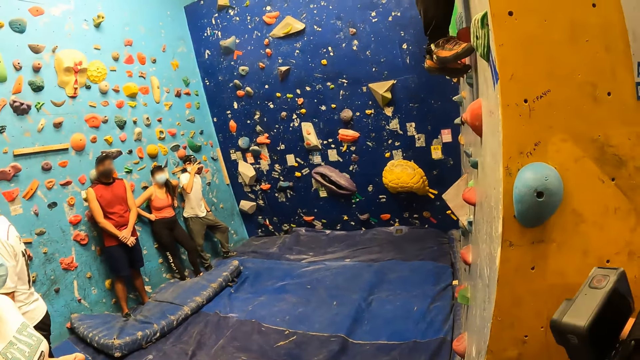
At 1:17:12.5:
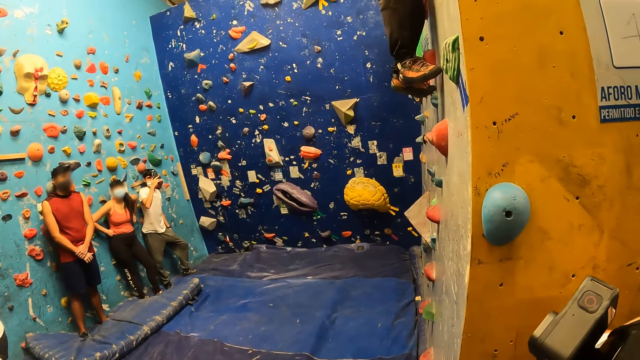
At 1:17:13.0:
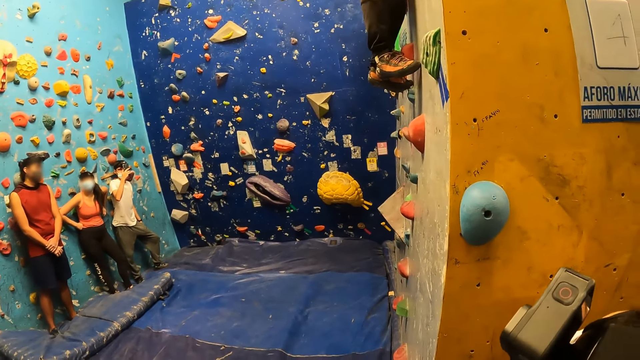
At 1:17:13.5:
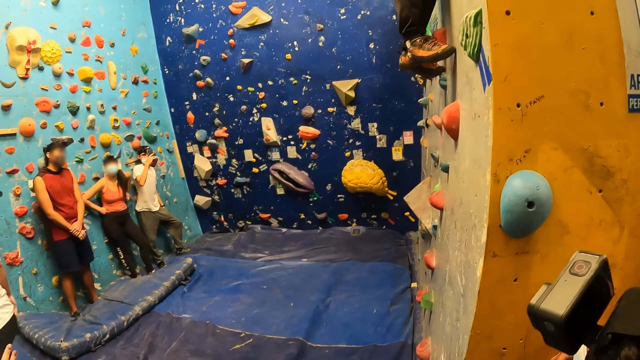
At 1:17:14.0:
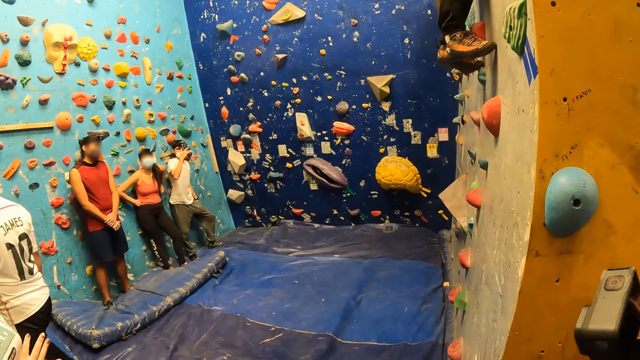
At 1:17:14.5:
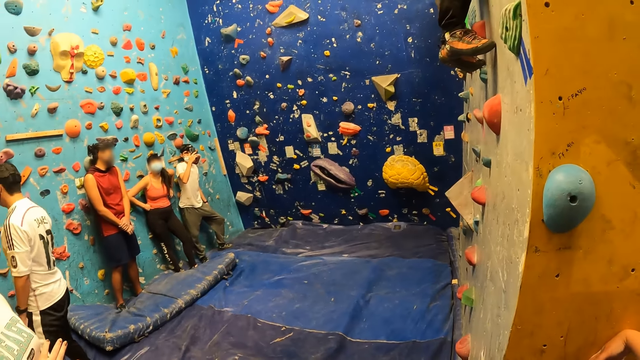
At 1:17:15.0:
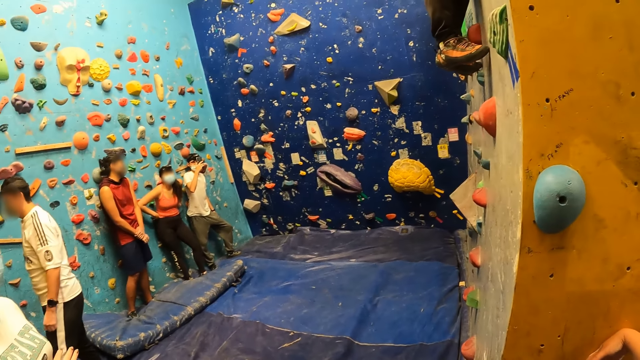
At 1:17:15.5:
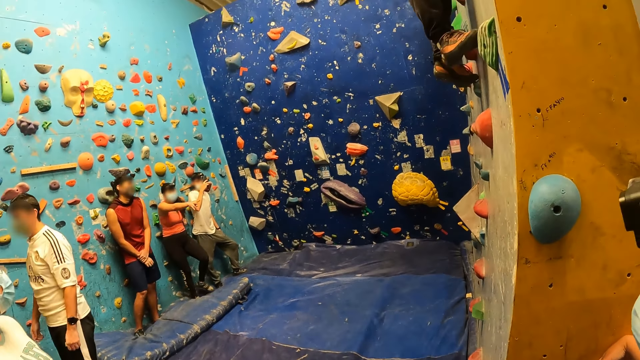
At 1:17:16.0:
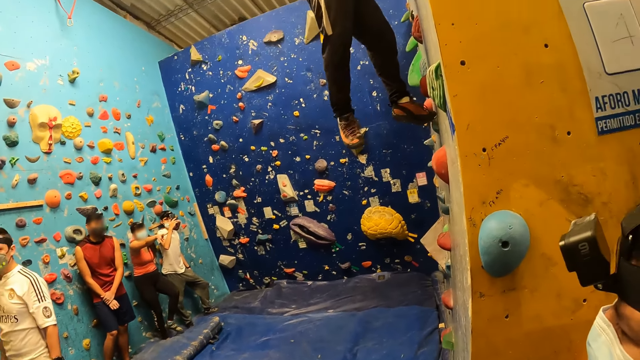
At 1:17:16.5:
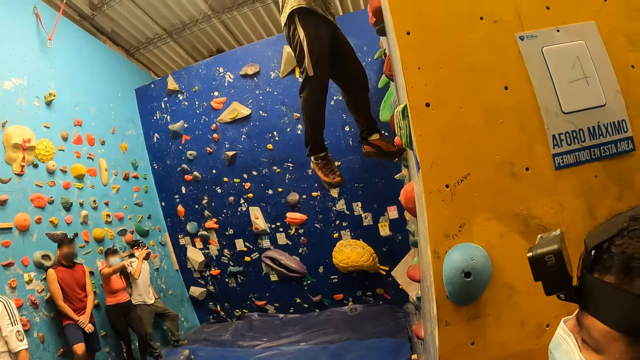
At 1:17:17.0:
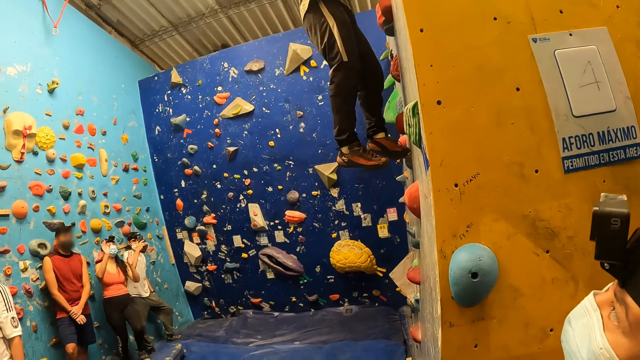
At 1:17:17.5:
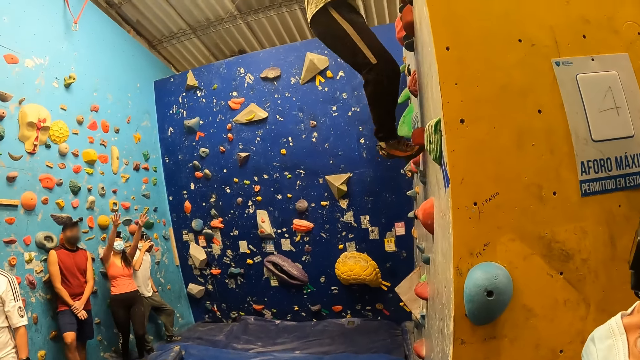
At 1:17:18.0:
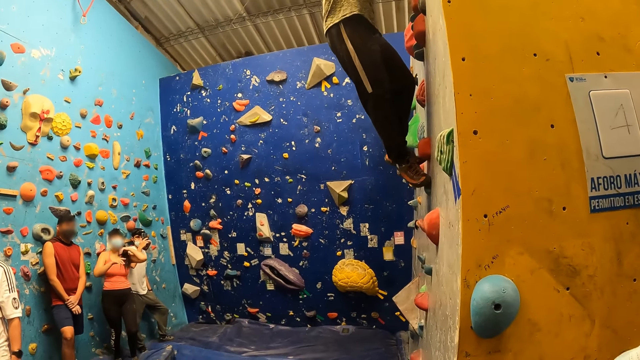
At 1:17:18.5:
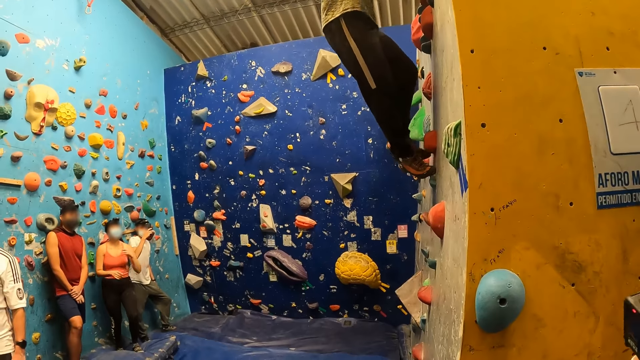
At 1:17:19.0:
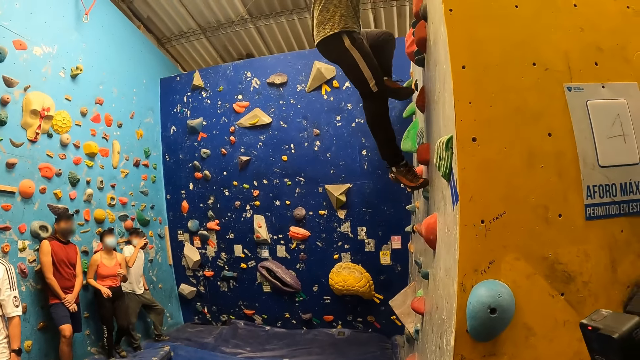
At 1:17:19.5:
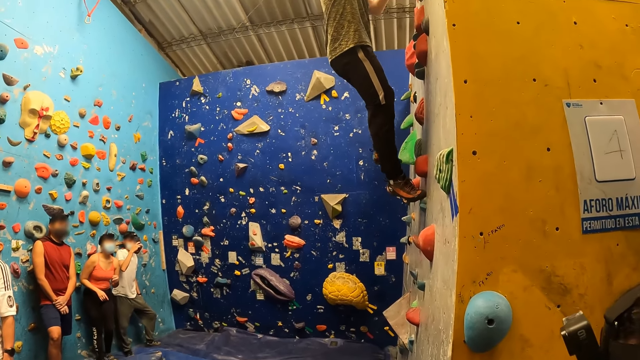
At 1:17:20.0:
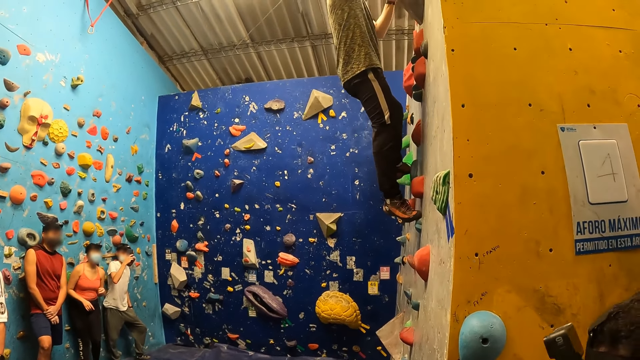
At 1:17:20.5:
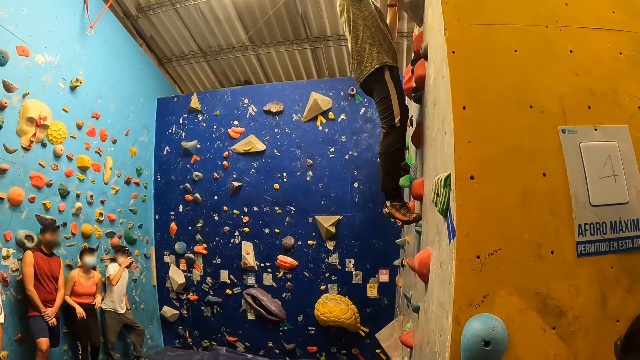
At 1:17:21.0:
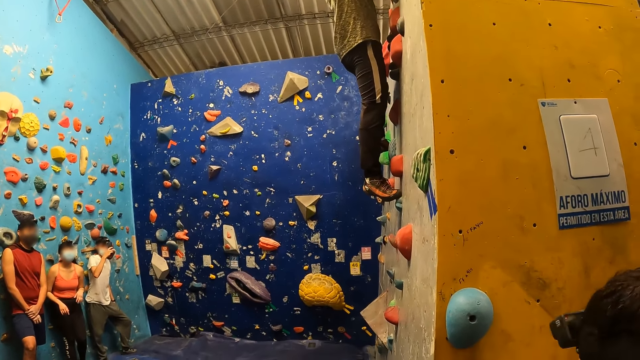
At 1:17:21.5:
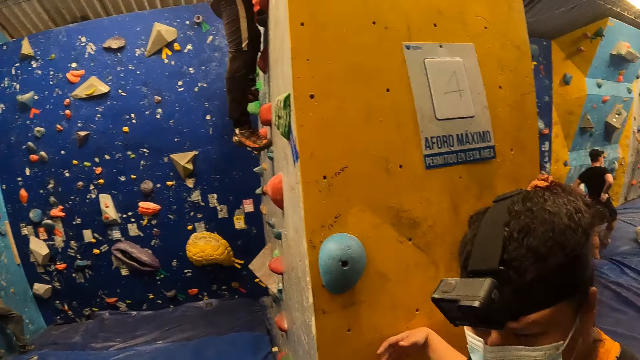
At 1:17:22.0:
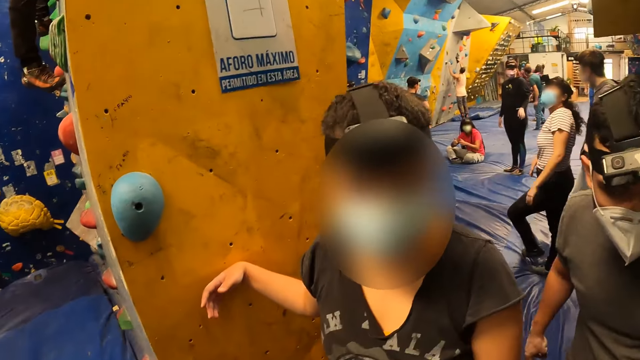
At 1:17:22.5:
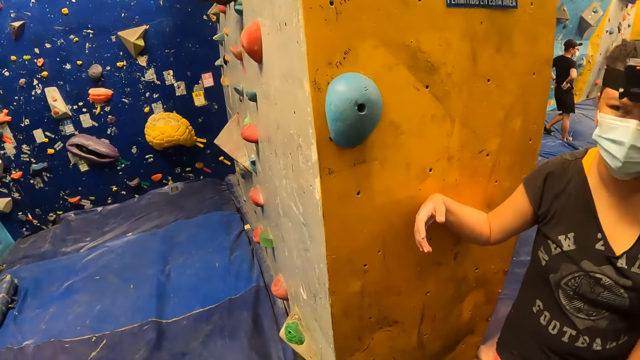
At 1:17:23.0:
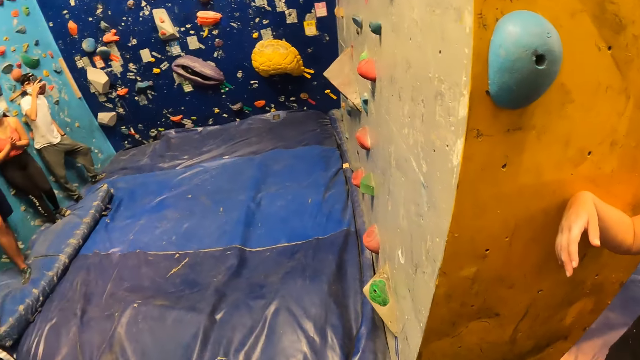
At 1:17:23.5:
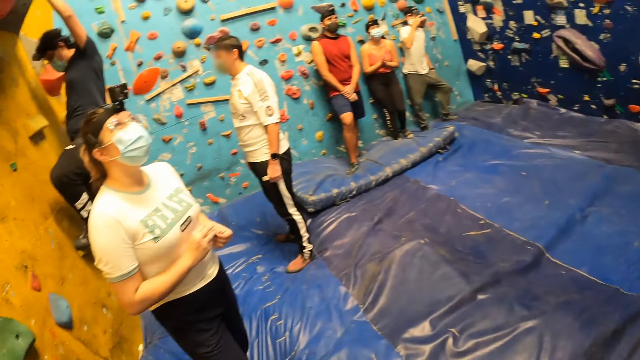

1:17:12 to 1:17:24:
The camera wearer interacts with a lady. They look around.

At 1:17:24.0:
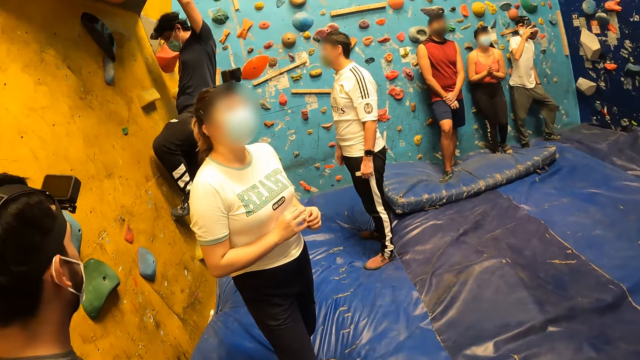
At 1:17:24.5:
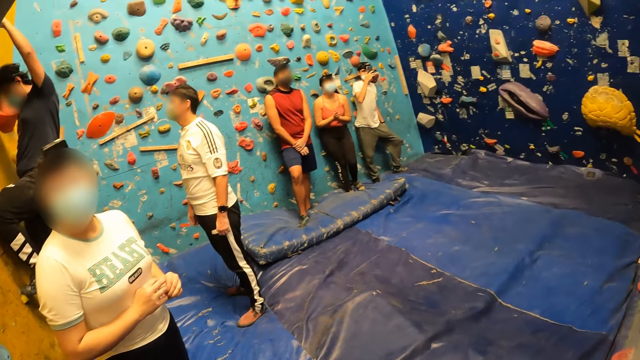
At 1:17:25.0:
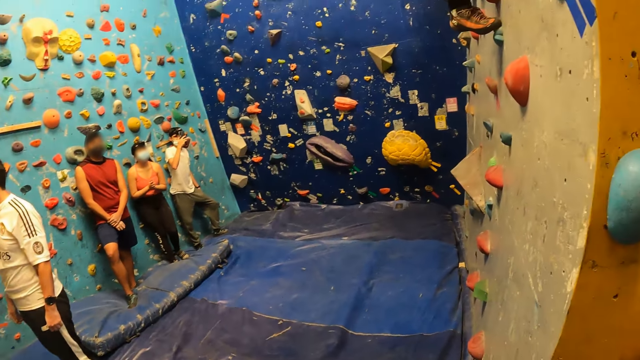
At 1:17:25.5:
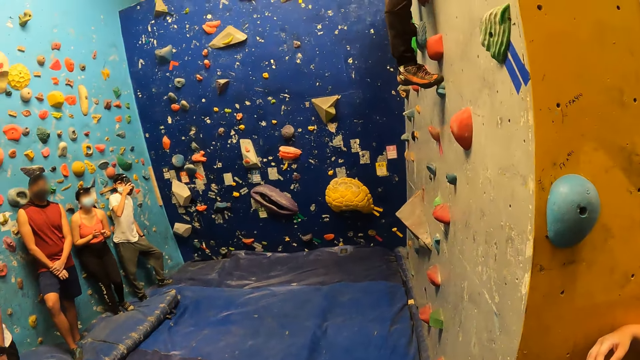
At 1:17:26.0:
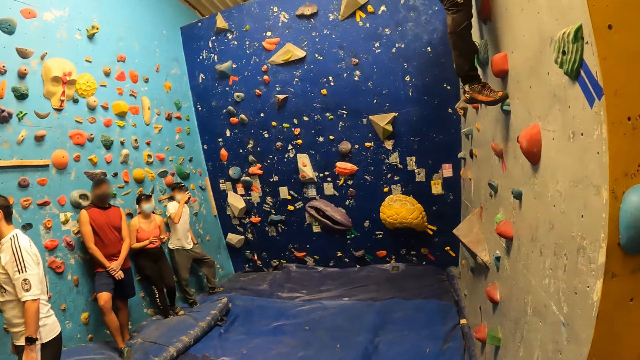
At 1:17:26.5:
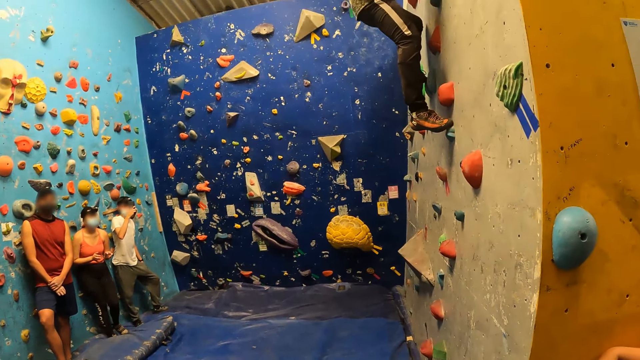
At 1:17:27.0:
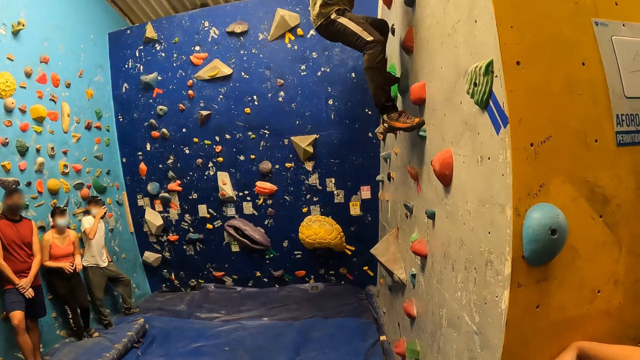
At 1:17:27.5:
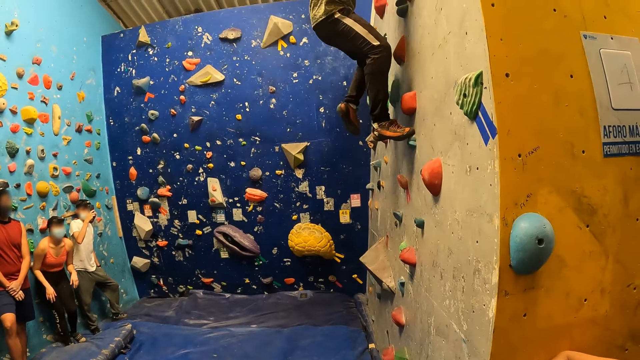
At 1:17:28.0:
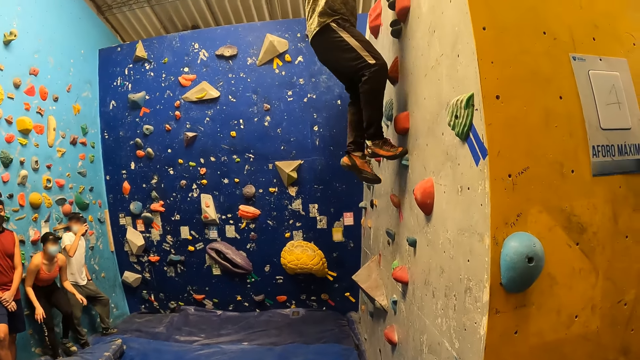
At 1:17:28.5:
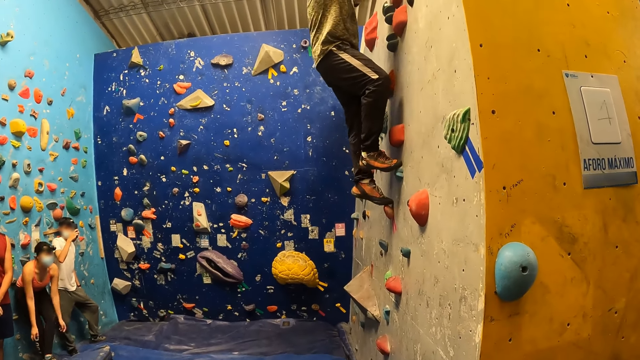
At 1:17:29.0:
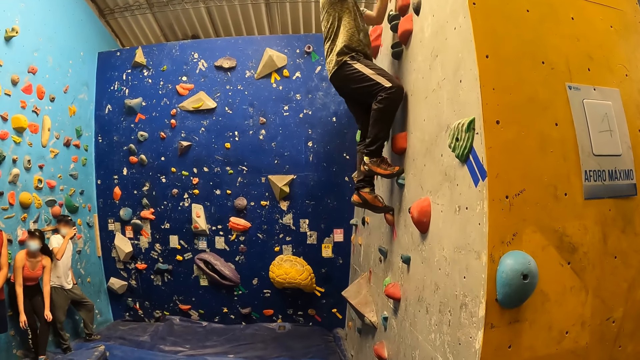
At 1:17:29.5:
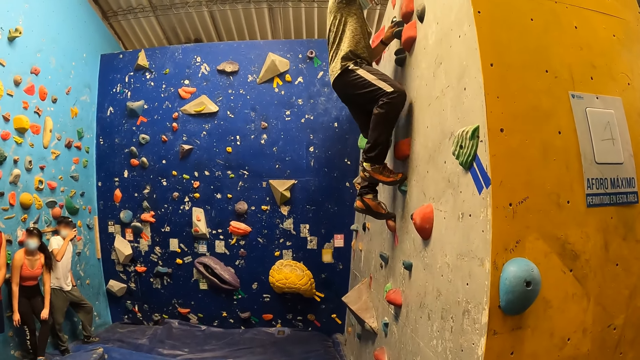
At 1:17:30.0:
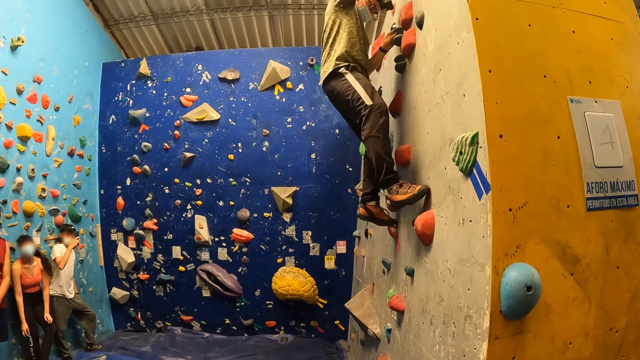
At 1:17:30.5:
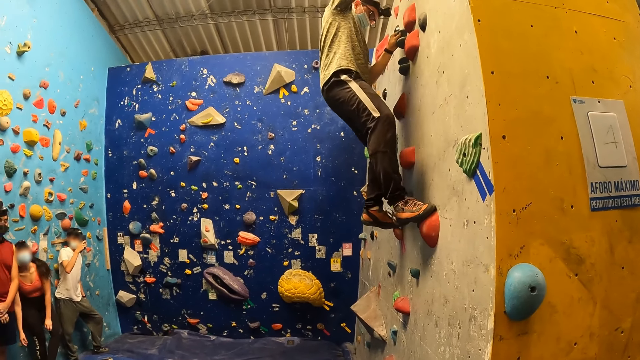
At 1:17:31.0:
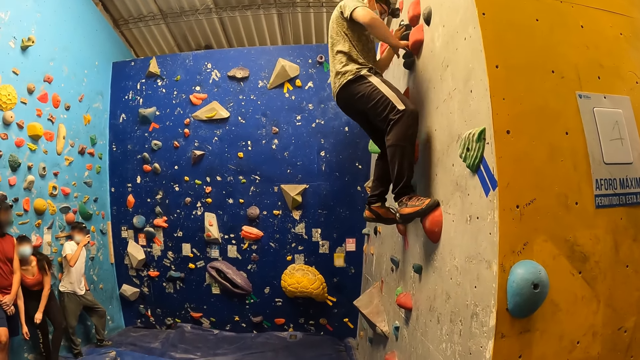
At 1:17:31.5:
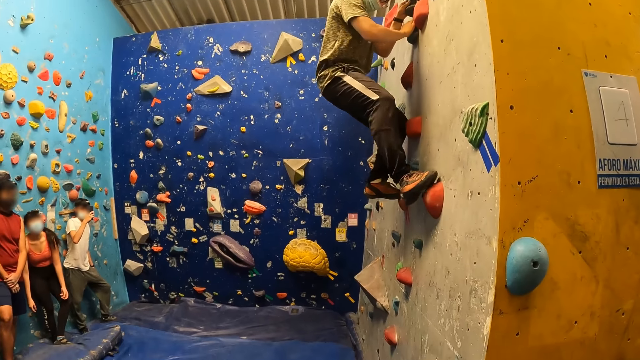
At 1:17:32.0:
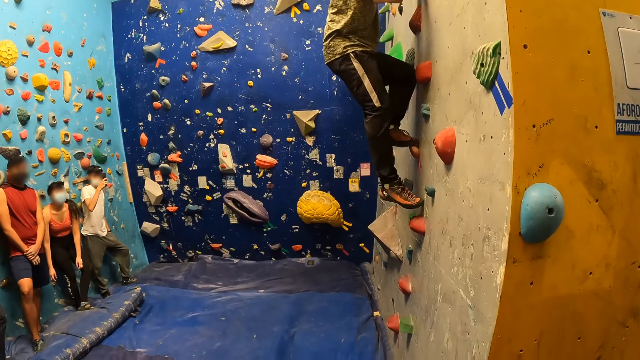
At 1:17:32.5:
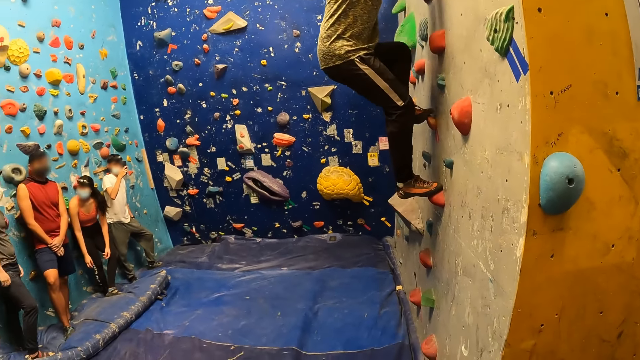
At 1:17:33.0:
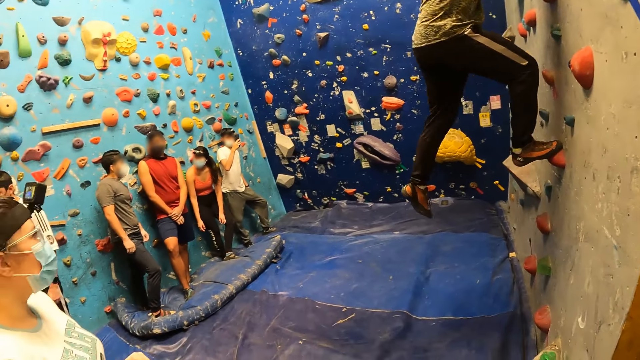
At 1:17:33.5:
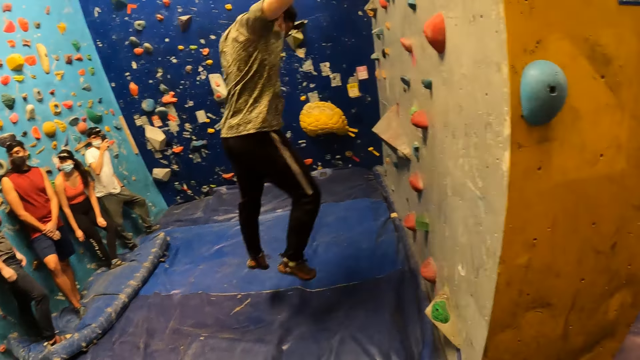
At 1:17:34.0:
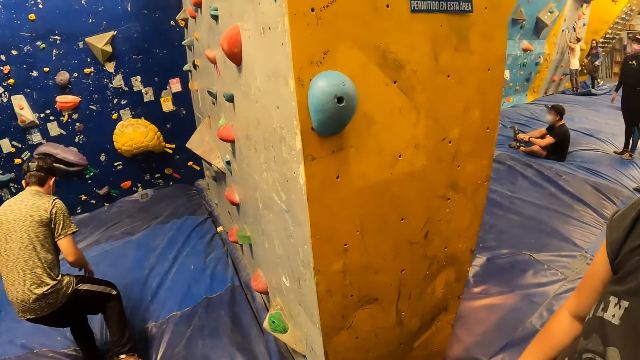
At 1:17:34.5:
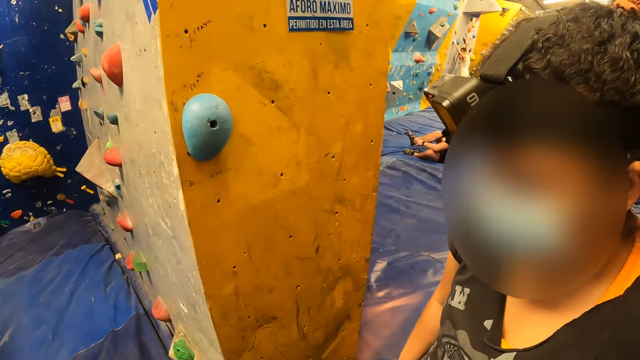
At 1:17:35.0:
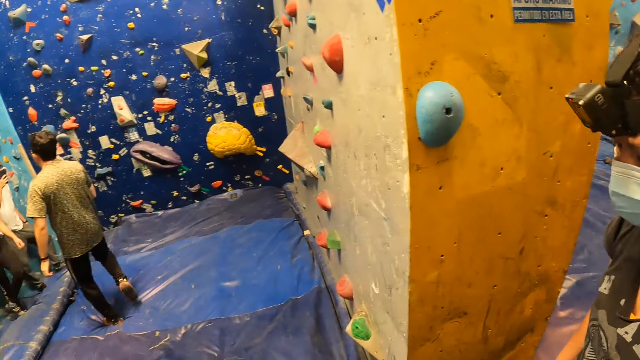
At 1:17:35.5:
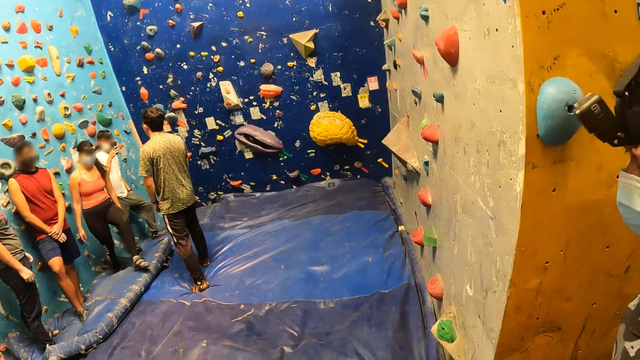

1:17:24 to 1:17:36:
The man jumps down from the wall.
